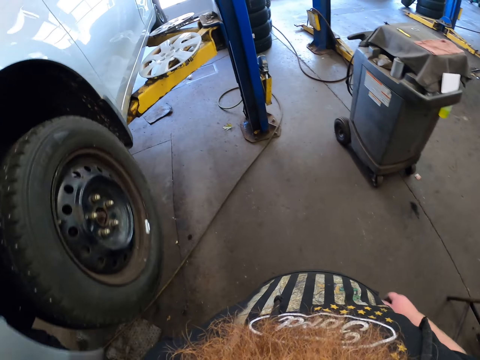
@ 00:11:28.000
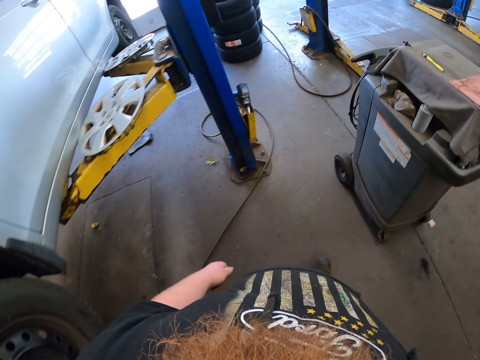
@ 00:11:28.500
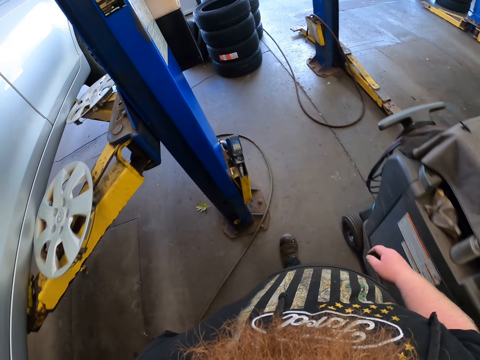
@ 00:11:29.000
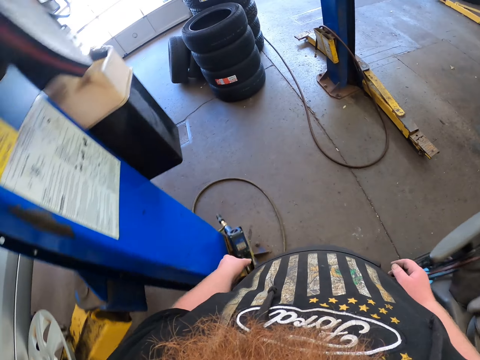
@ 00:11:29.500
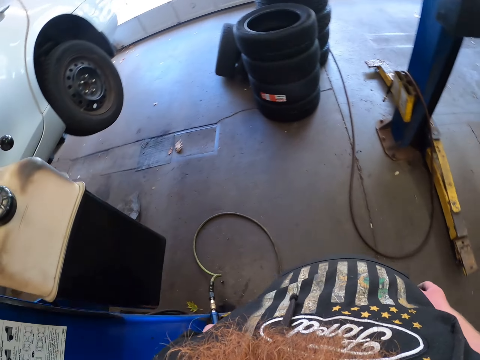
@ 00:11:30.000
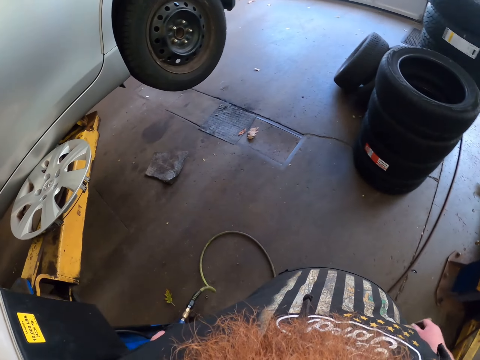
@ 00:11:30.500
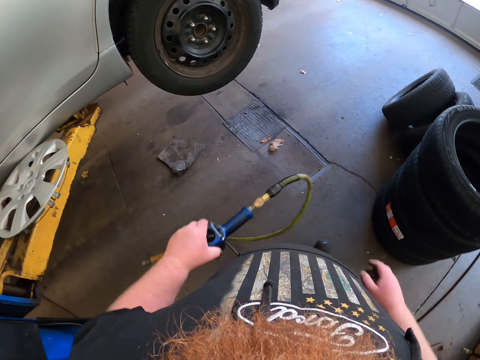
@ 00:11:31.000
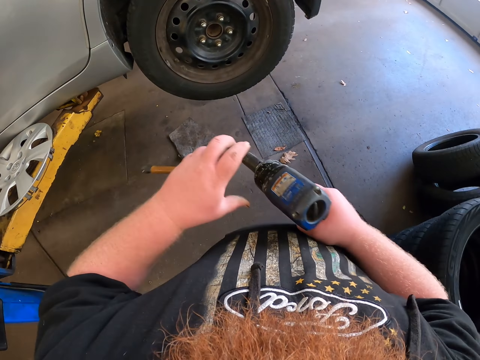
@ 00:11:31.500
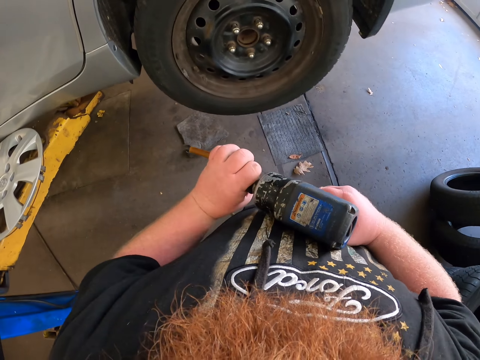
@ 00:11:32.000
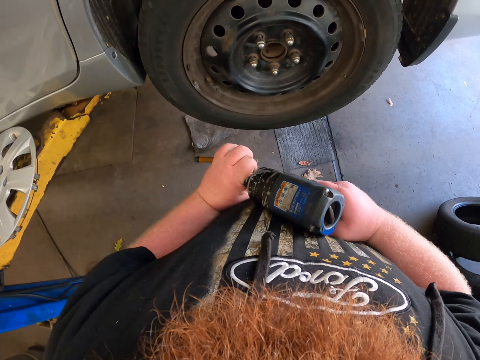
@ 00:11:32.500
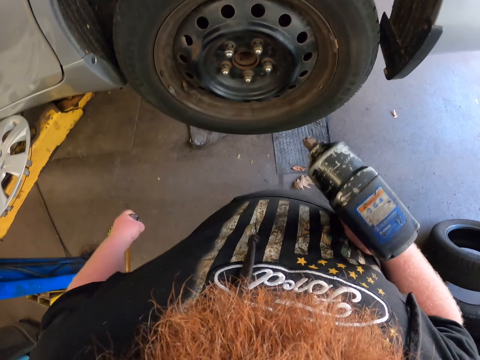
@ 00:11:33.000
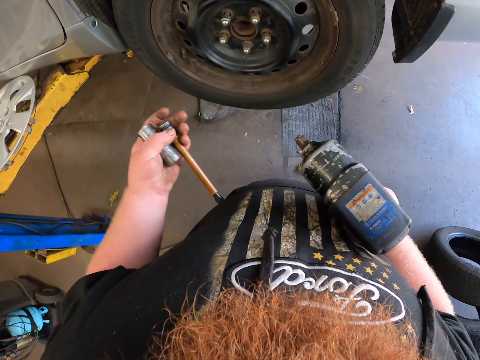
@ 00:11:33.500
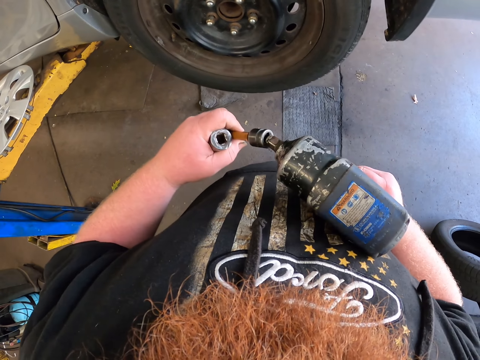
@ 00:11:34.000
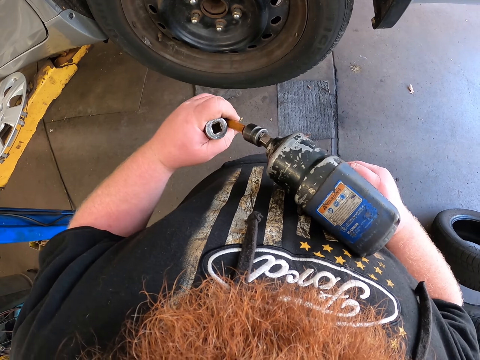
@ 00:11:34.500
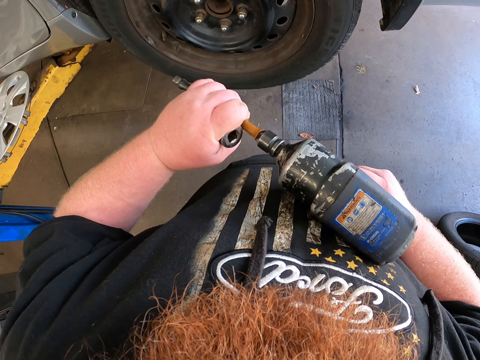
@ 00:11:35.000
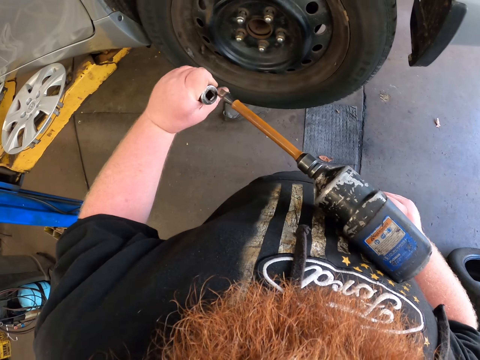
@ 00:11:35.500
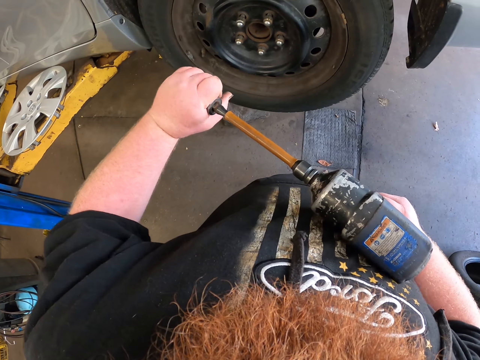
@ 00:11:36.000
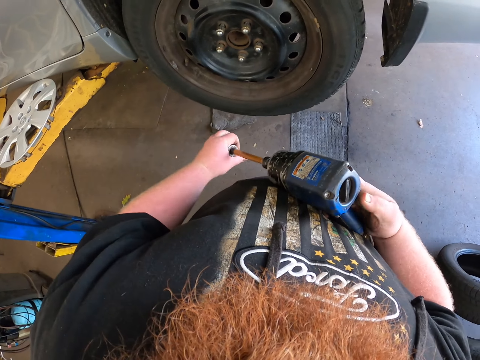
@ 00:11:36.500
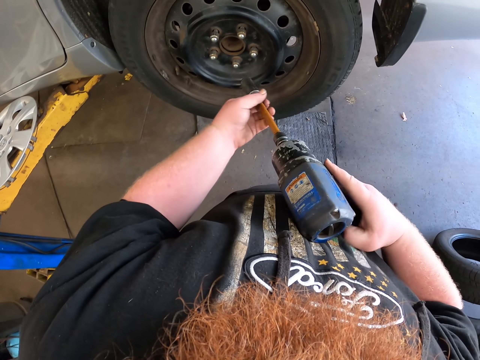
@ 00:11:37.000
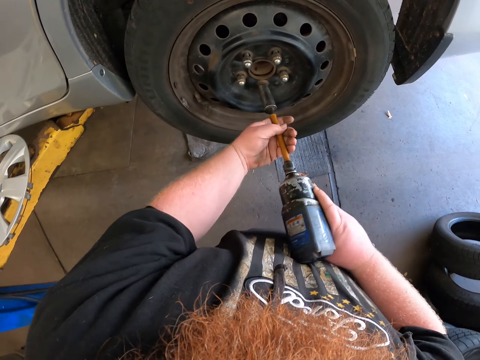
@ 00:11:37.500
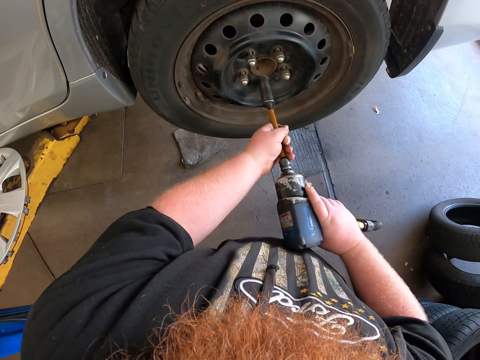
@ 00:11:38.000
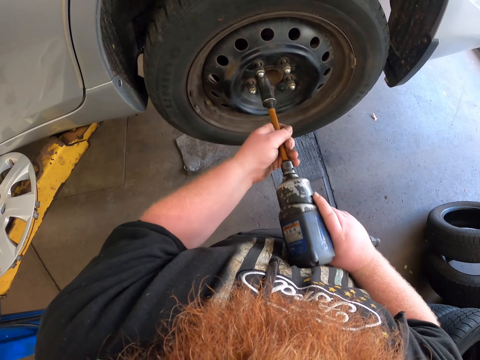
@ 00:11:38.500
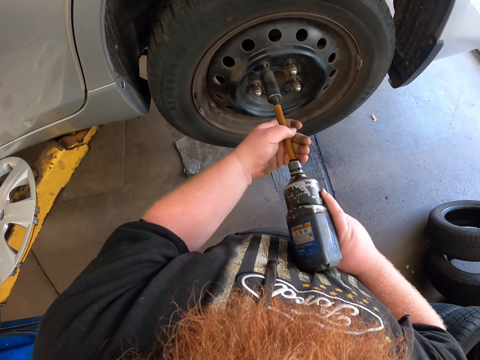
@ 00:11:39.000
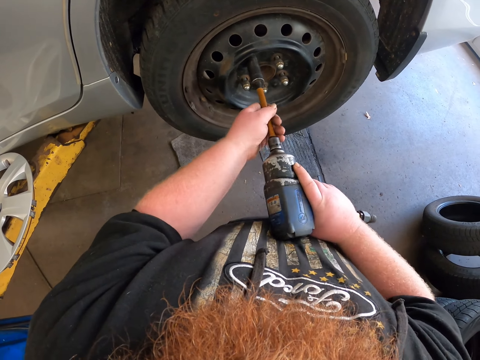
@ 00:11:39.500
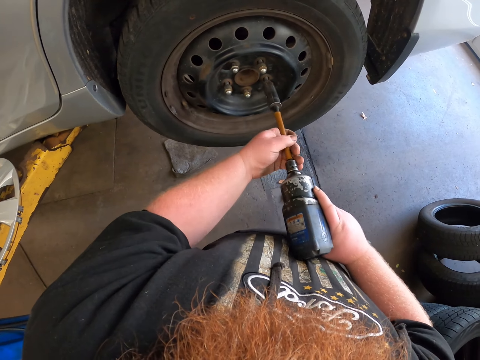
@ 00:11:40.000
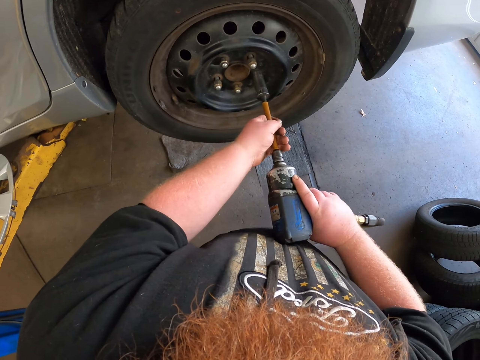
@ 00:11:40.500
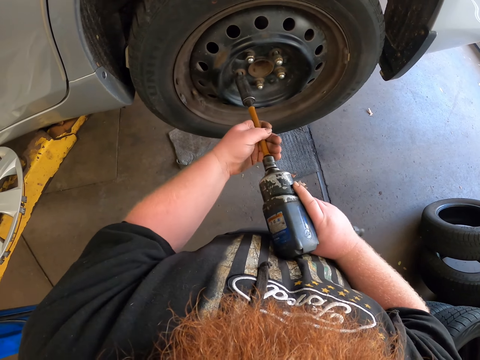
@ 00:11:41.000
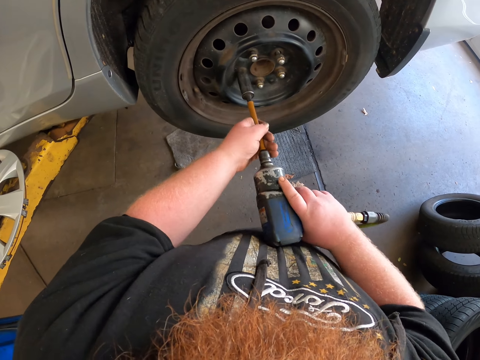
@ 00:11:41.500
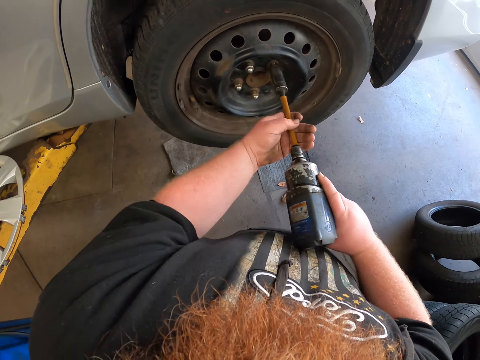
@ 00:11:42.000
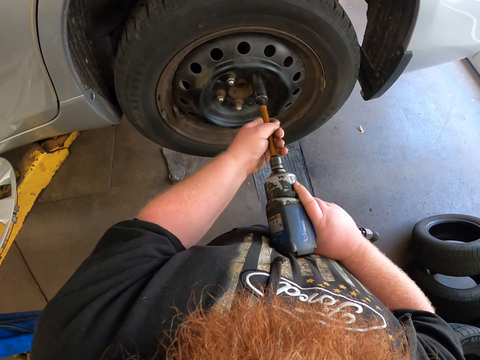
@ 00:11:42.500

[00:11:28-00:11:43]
The camera wearer picks up a drill. They pass the drill to the right hand. They remove the socket wrench or spindle in the drill. They fix the drill bit in the drill. They fix the socket wrench in the drill bit. They tighten the bolts with the drill machine on the wheel.

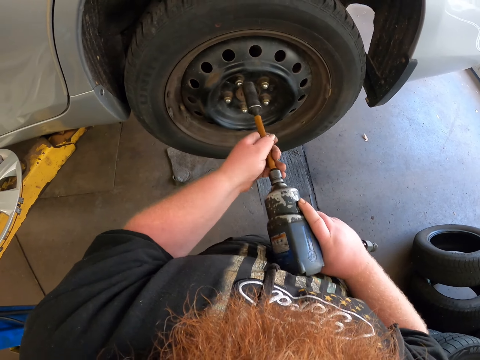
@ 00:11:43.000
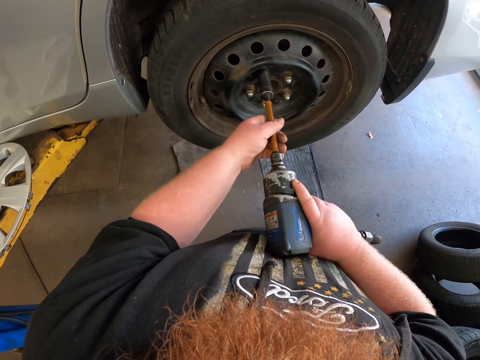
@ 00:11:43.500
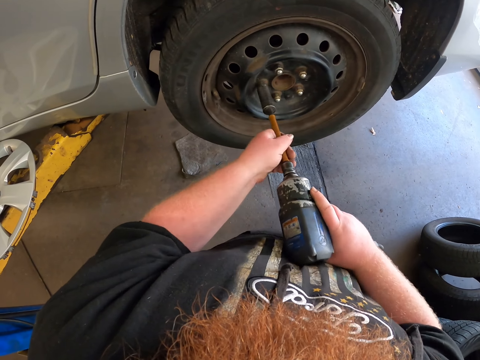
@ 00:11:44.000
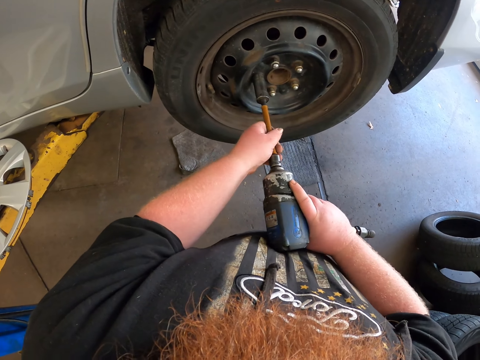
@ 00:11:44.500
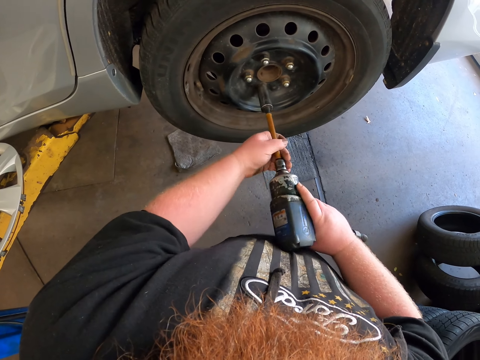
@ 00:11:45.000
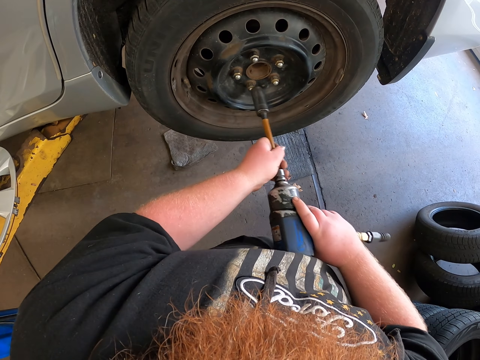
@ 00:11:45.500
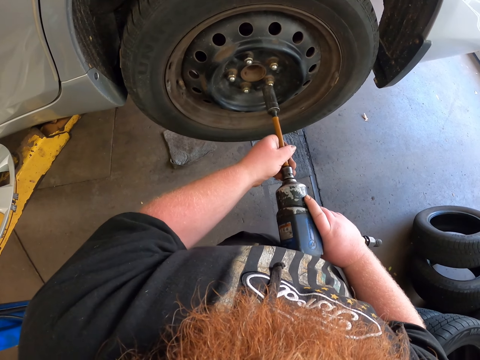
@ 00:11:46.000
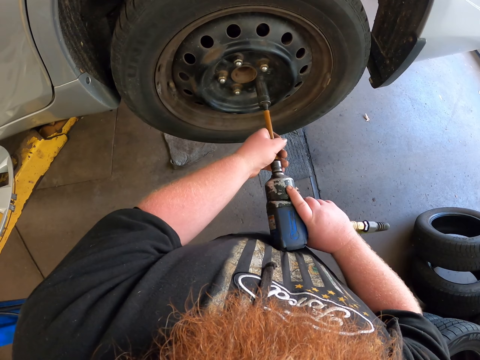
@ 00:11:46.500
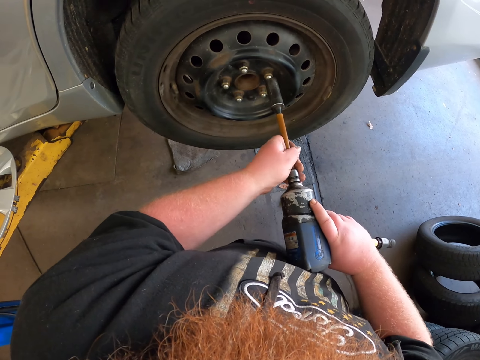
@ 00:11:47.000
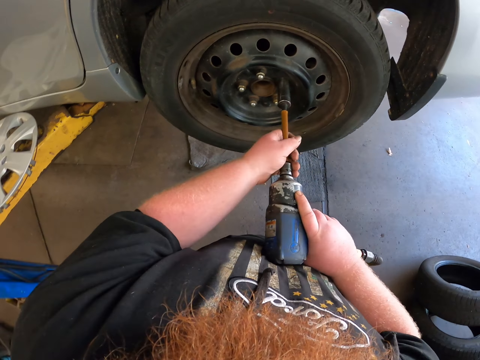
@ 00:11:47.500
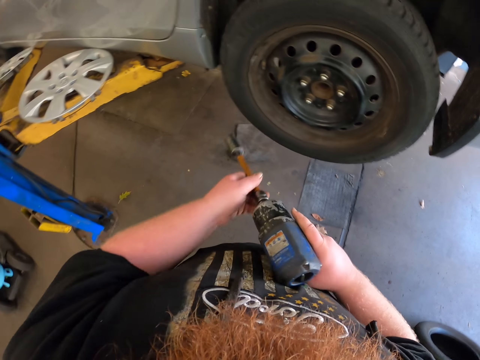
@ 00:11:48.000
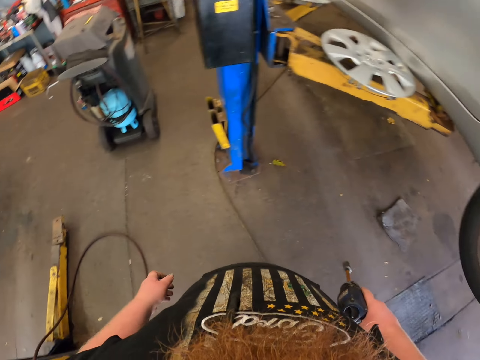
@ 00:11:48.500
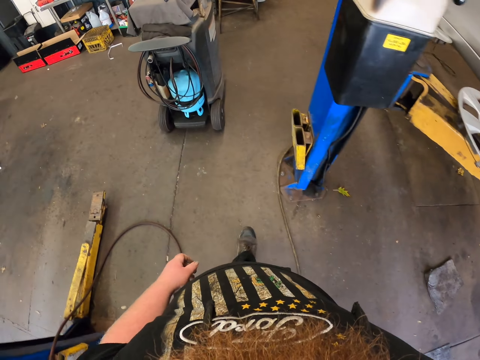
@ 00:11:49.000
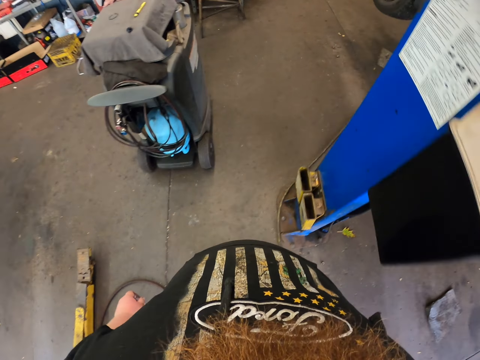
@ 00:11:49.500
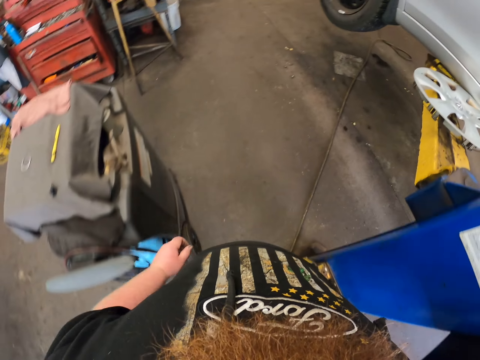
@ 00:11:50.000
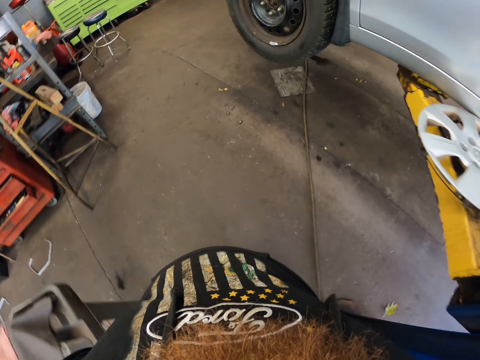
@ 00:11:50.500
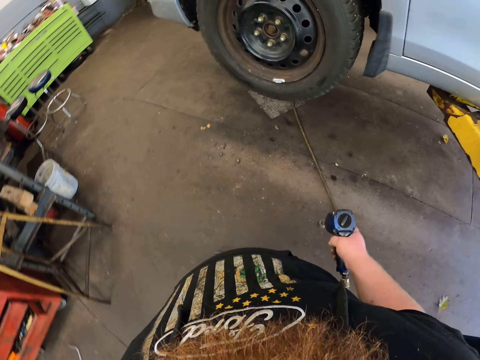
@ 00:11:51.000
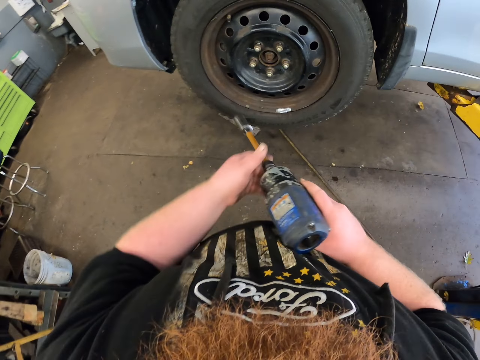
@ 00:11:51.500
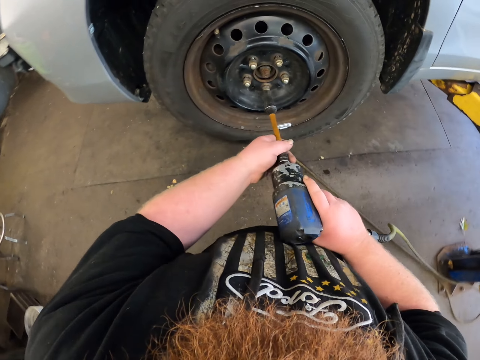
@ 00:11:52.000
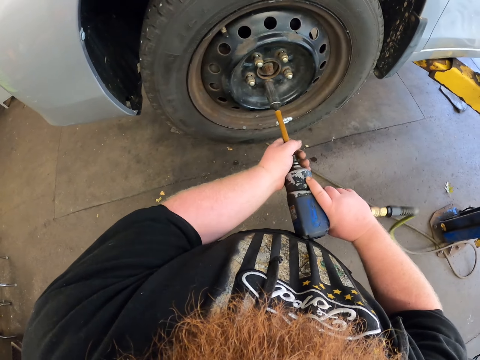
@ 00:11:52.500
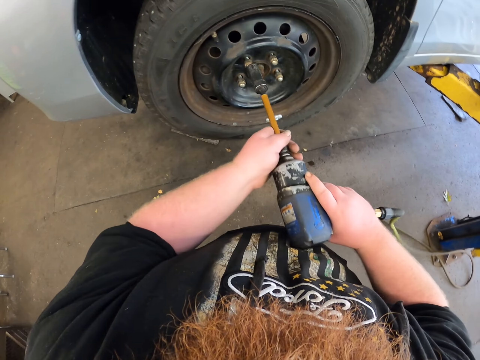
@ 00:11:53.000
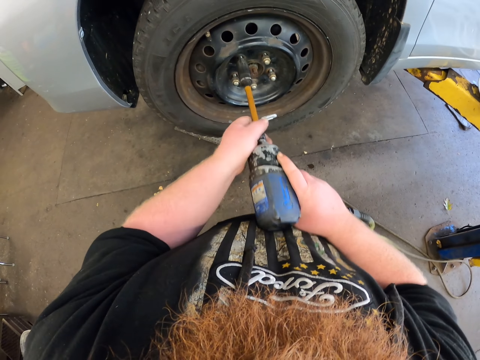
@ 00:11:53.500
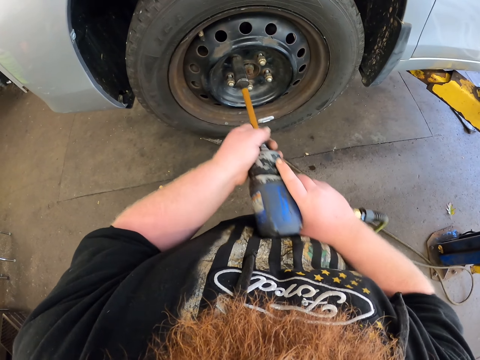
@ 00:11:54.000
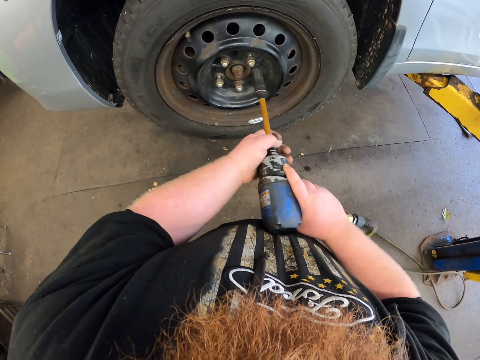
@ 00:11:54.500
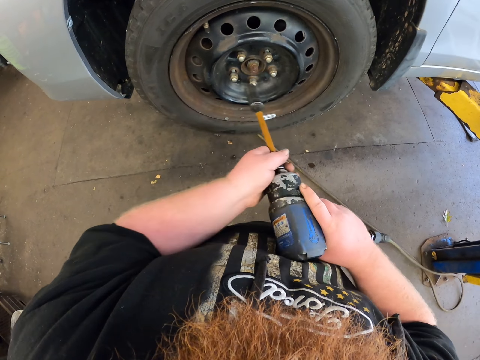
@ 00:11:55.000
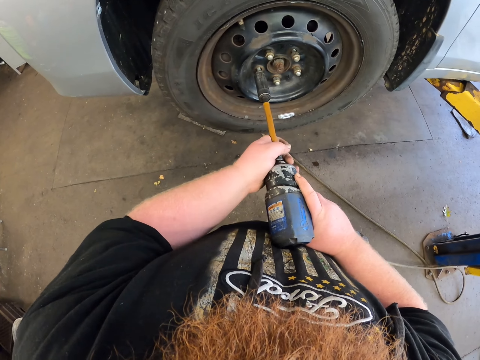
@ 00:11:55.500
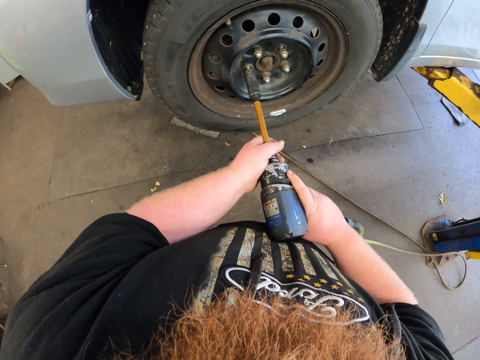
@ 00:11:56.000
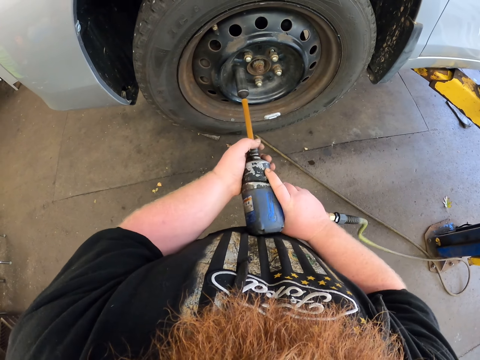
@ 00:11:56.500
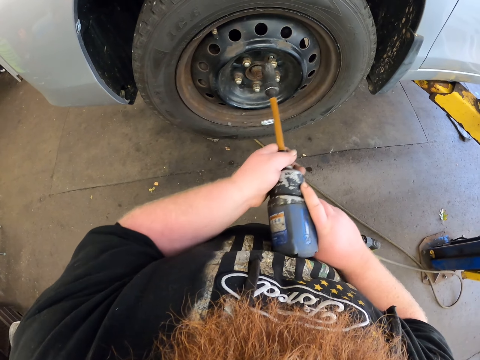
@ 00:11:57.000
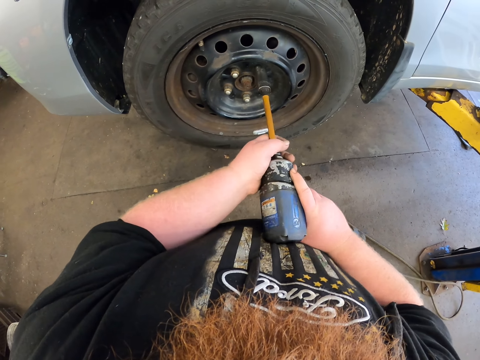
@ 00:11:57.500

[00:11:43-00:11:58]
The camera wearer walks in the workshop. They tighten the bolts with a drill machine on the rim.
